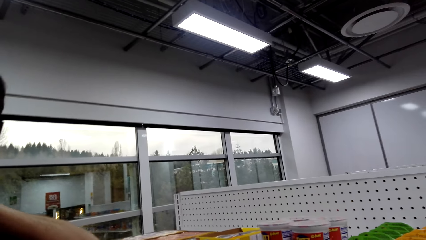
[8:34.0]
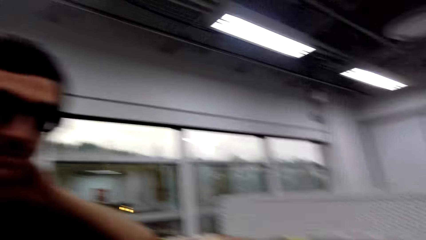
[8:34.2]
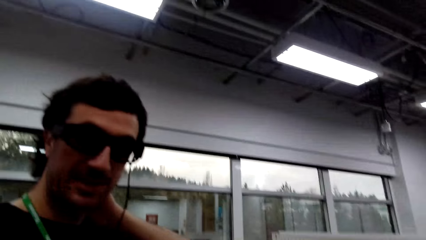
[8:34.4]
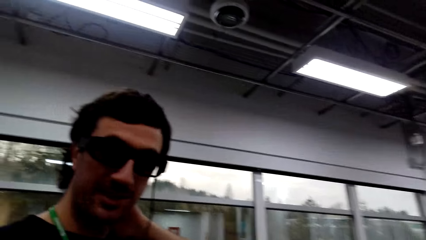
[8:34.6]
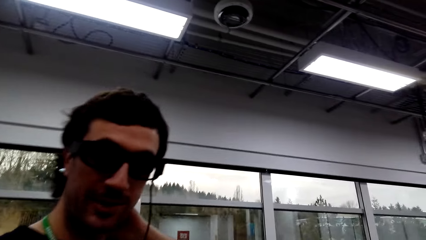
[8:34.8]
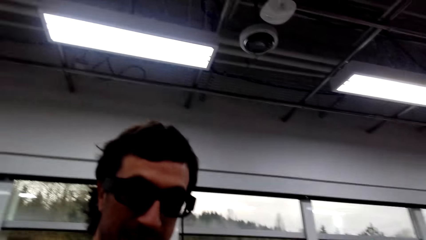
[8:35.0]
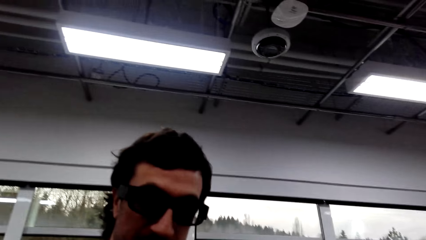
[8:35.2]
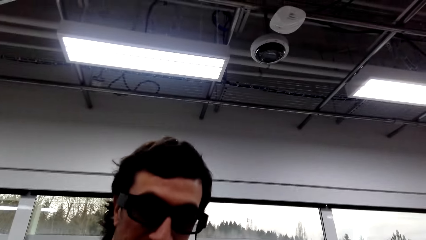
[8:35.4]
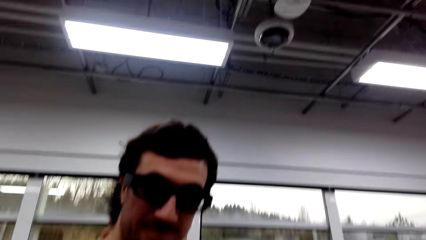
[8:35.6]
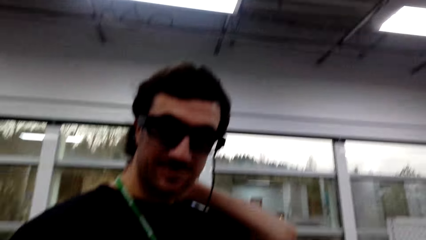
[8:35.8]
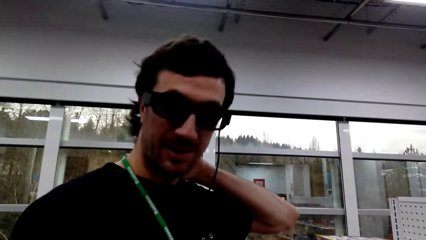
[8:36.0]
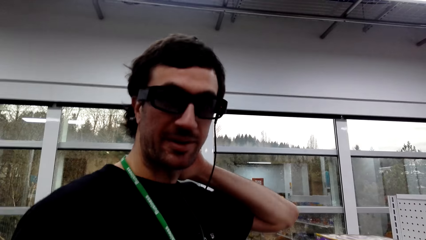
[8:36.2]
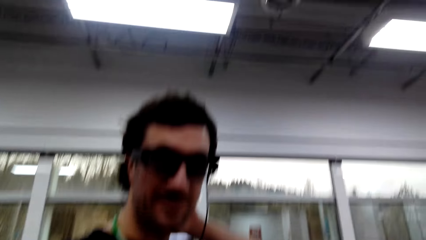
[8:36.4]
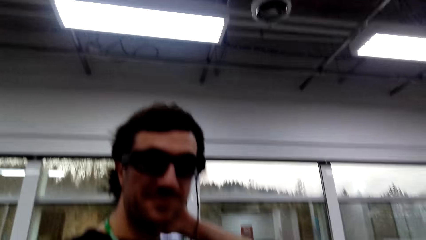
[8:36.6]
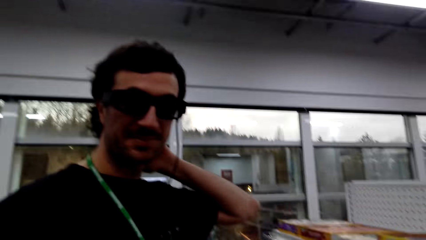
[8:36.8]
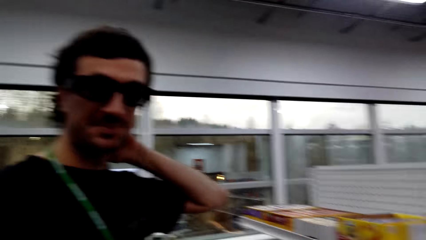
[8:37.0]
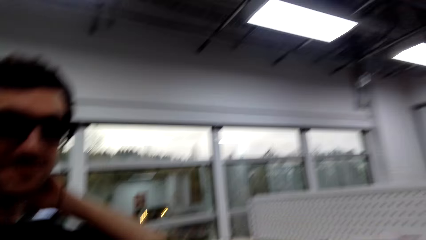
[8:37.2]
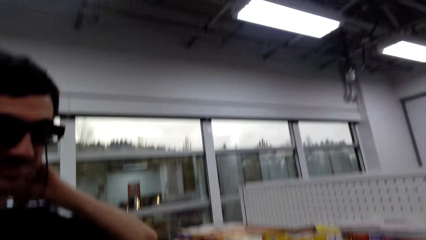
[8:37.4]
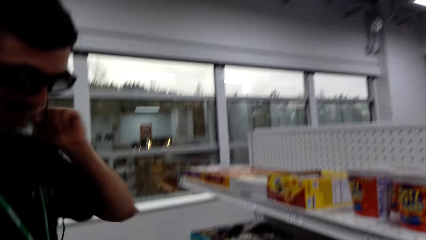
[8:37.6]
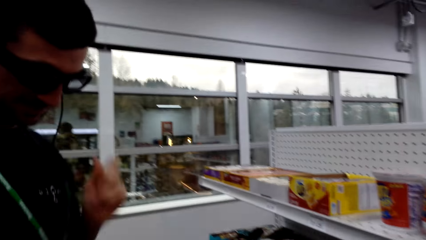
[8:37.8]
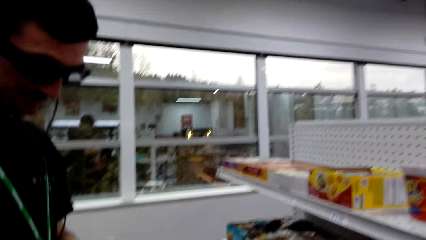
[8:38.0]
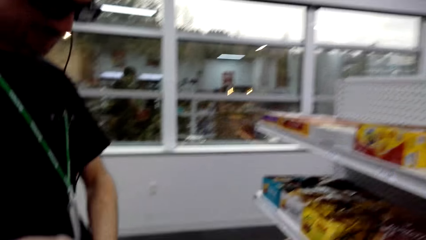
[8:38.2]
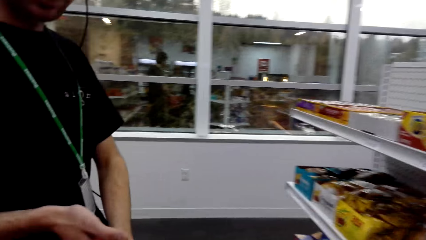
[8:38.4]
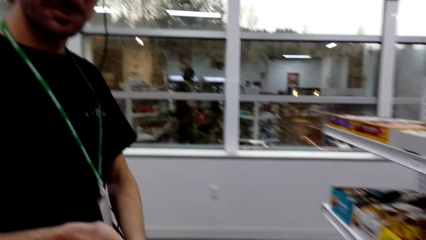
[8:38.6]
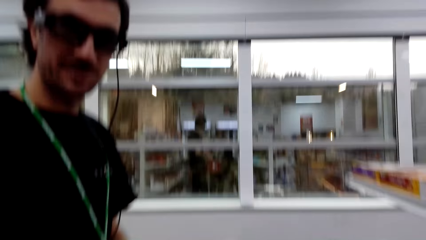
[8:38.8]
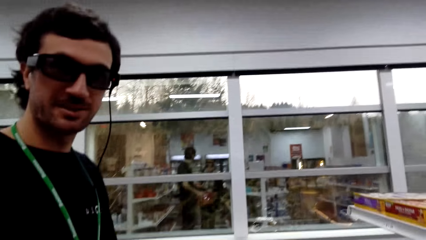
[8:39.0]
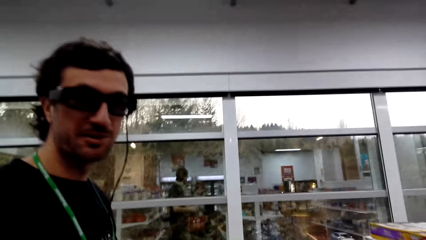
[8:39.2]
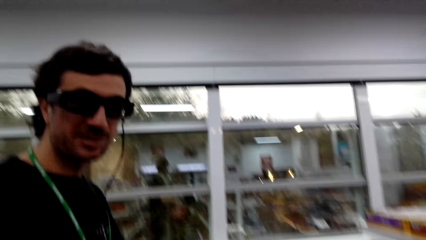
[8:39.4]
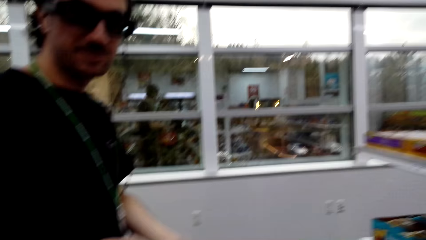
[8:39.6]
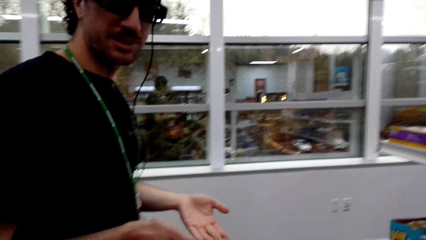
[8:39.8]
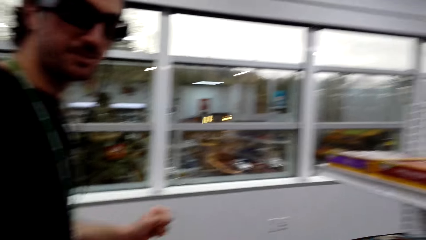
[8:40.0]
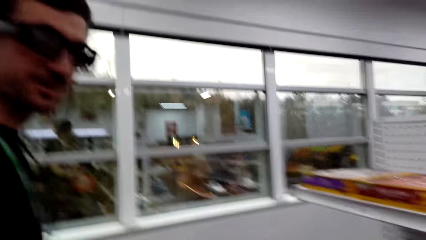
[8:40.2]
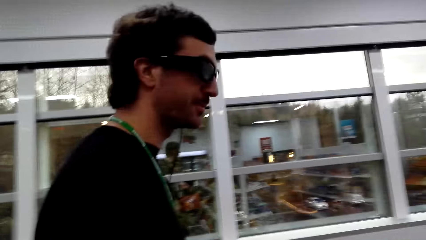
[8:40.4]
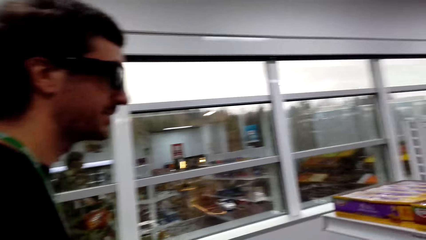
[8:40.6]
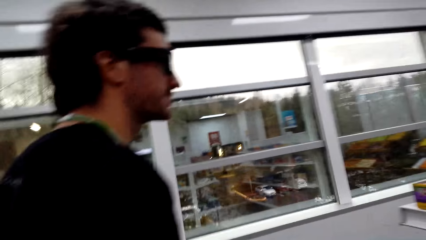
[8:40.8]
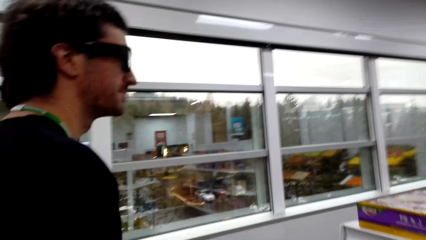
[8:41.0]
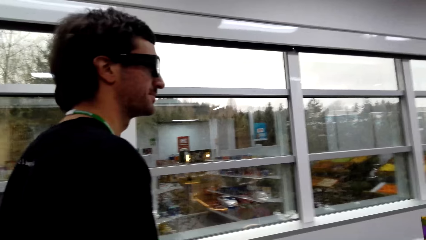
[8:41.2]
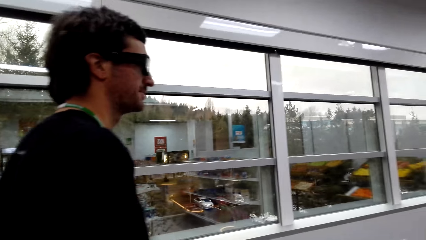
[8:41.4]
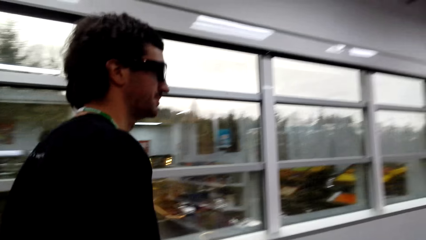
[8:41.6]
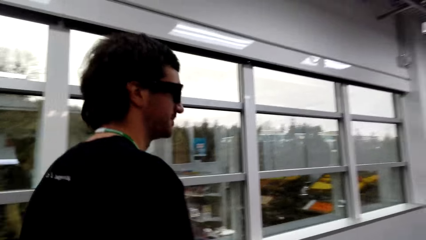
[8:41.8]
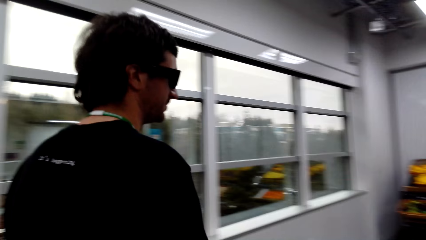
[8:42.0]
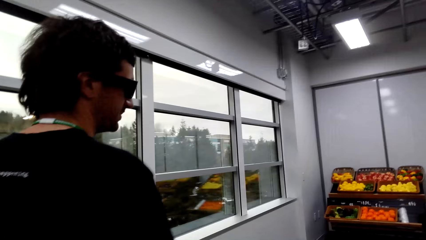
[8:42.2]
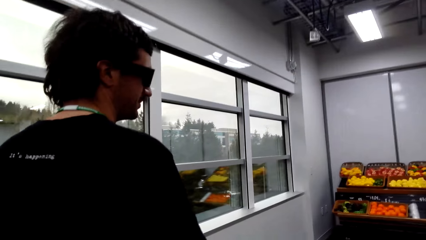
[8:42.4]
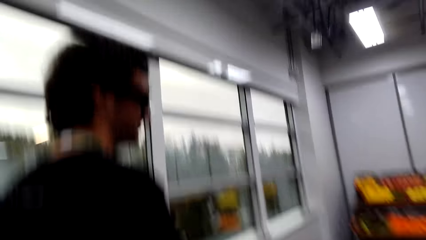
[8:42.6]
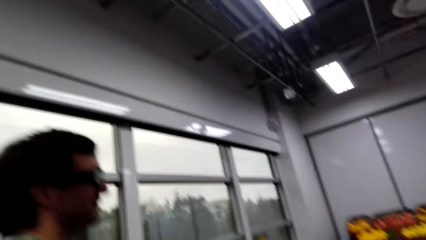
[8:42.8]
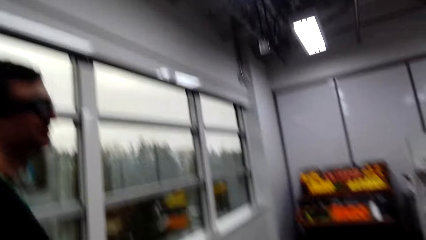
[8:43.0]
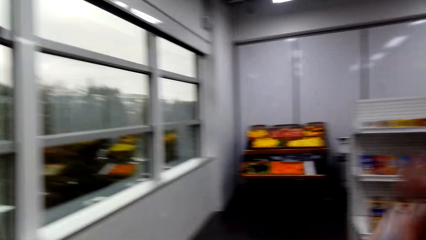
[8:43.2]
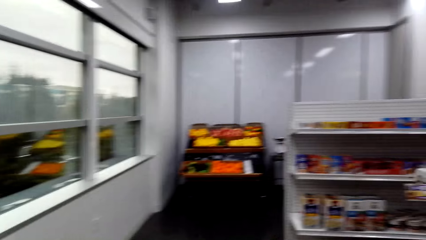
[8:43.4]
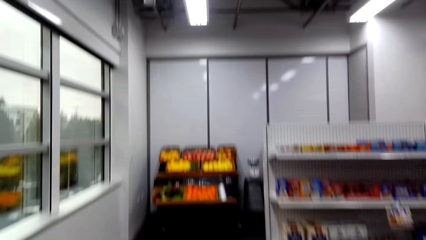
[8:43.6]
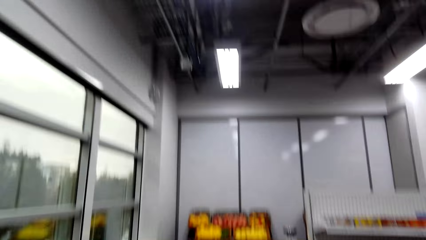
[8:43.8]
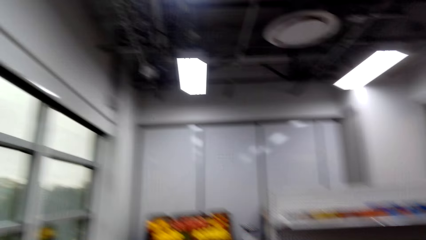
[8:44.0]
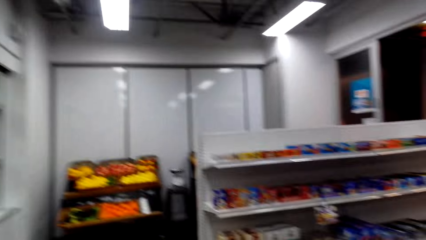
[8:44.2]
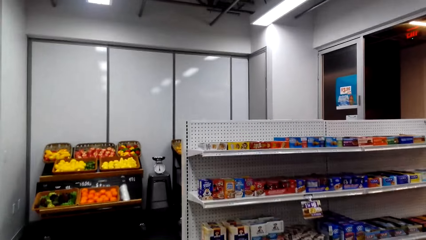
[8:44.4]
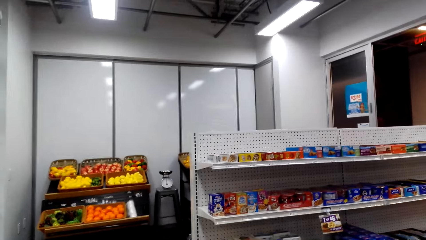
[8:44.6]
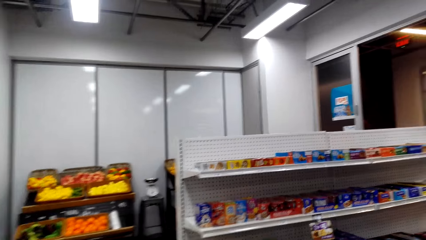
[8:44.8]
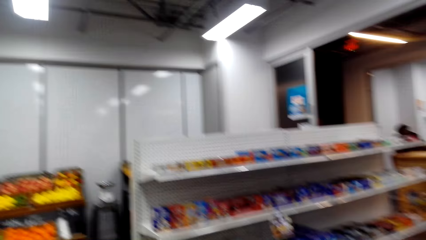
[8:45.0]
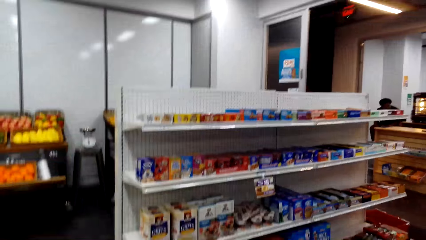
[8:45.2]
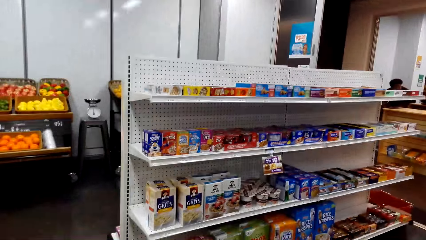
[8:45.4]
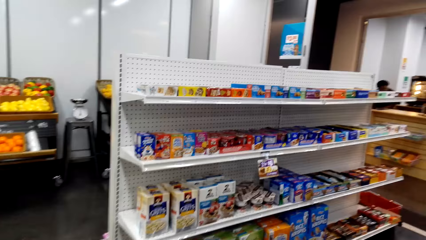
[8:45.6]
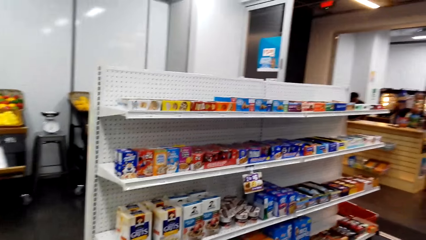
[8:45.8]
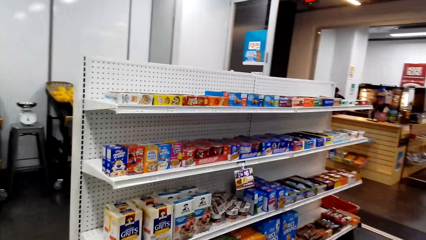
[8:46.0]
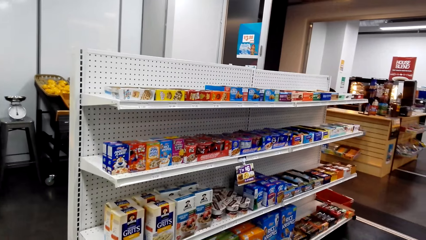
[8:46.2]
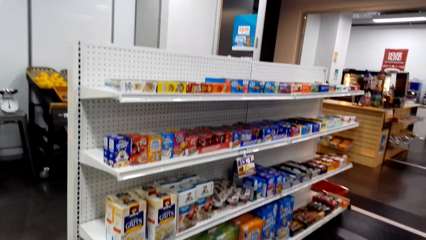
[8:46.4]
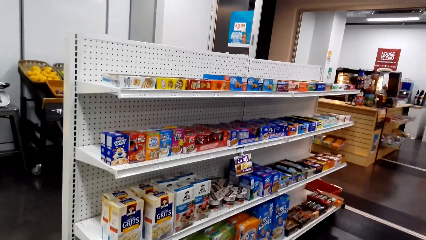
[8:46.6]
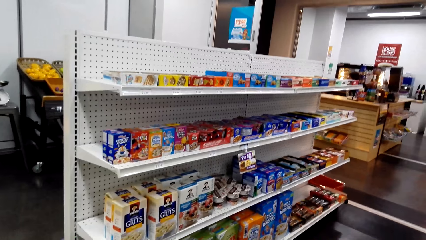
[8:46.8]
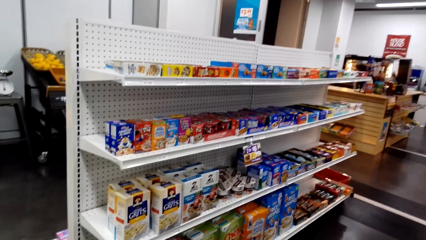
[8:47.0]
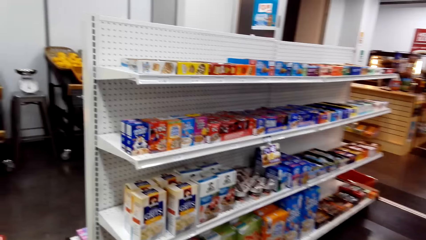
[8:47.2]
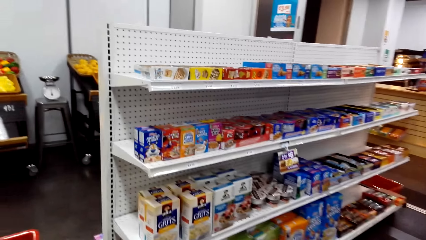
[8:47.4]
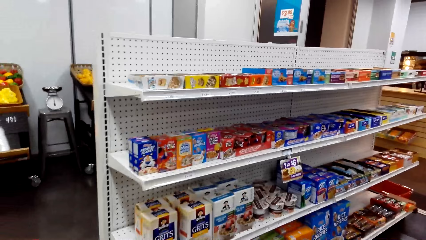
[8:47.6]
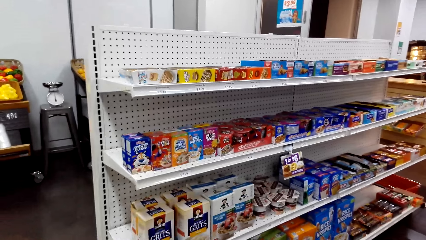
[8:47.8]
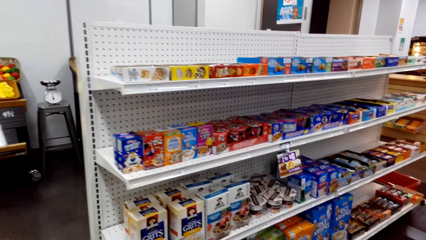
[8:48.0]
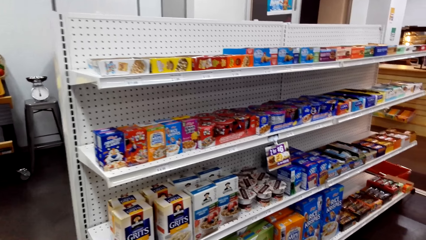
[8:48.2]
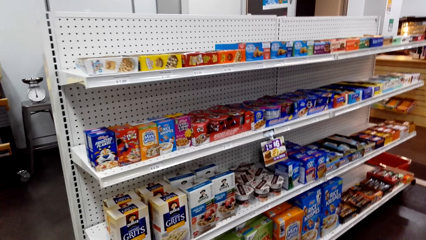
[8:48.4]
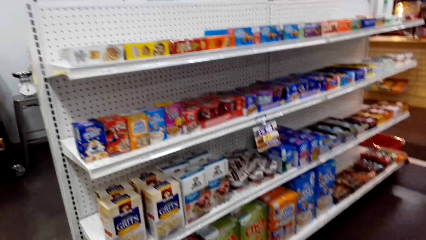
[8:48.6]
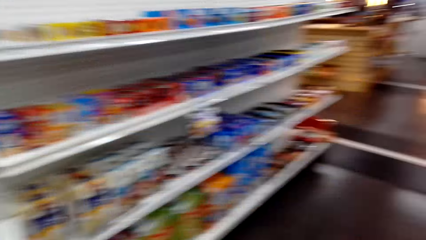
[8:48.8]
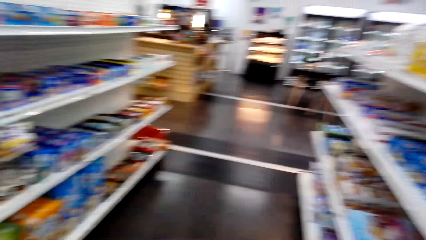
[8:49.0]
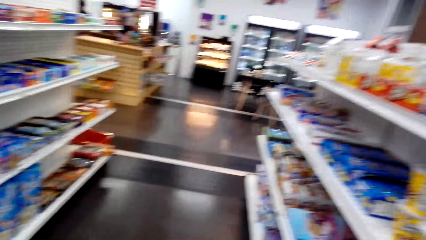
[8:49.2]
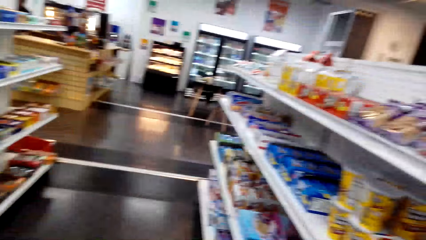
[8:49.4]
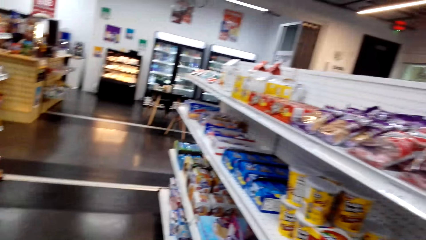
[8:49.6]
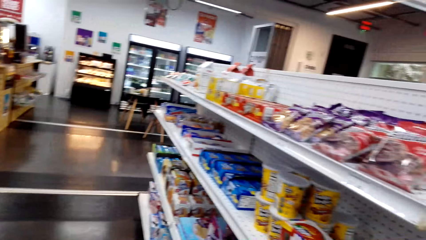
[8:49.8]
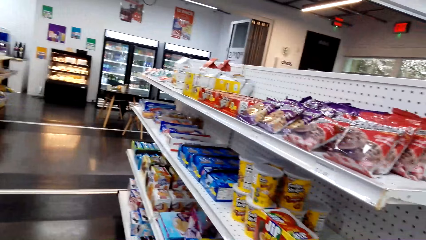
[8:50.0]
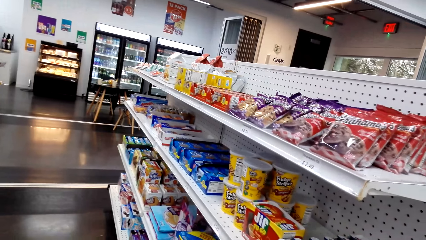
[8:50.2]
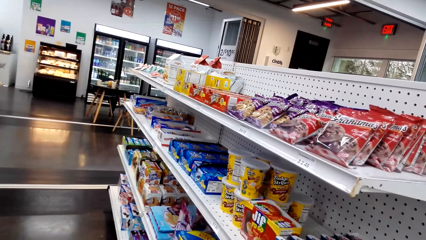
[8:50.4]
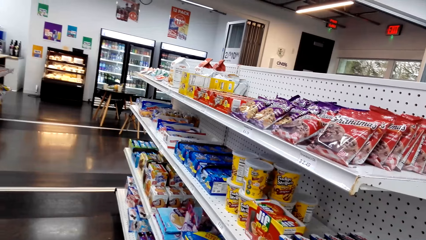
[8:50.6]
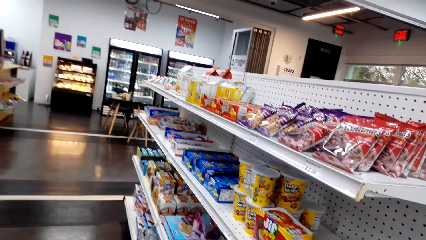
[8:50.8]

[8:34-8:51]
The camera wearer looks around. A man looks at the camera wearer and steps forward. The camera wearer looks at the shelf.
